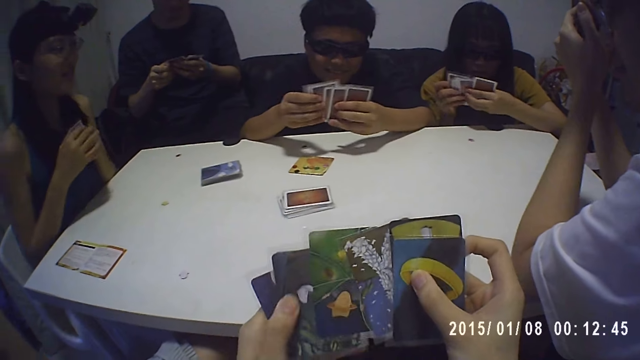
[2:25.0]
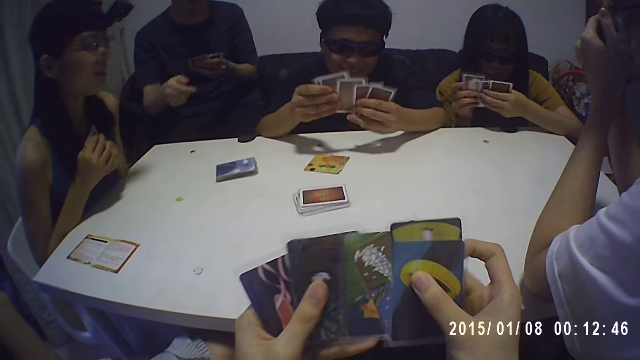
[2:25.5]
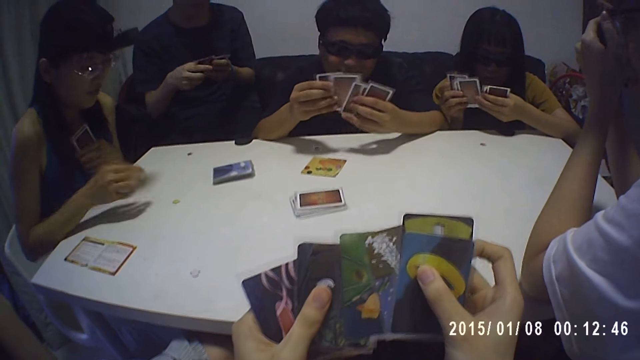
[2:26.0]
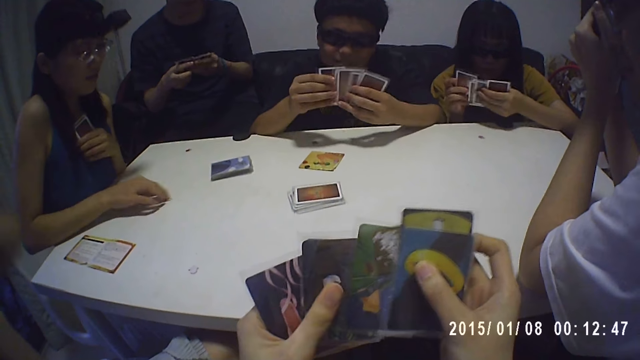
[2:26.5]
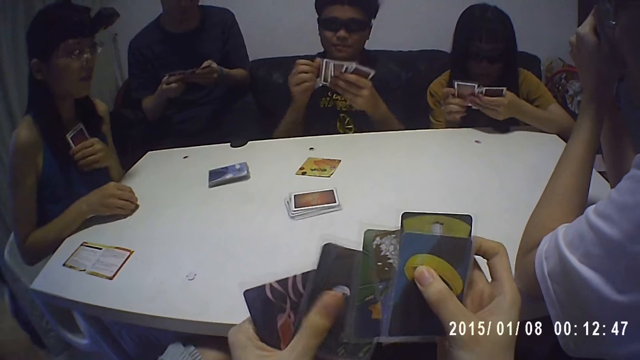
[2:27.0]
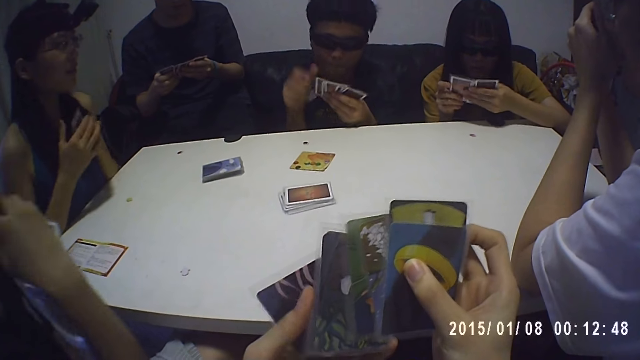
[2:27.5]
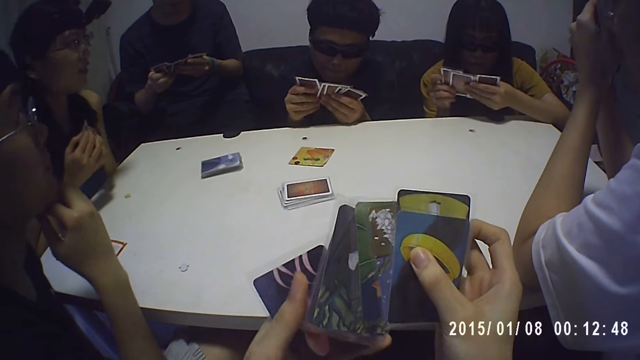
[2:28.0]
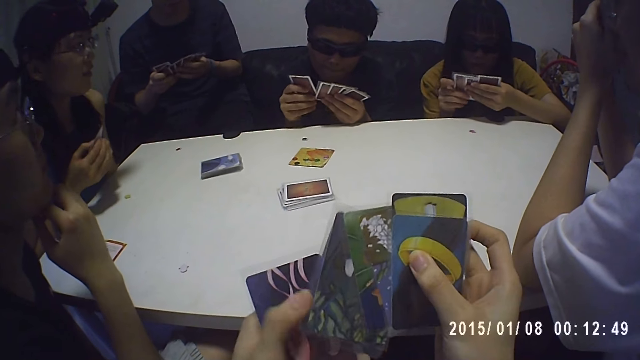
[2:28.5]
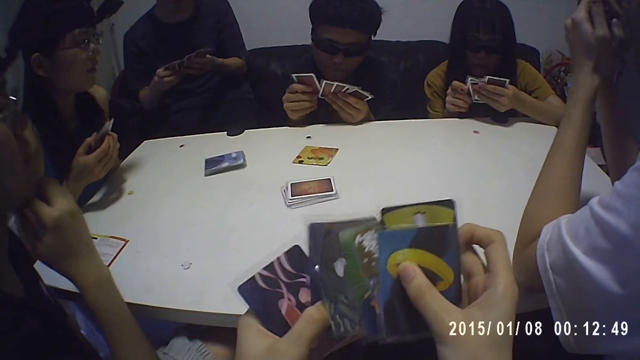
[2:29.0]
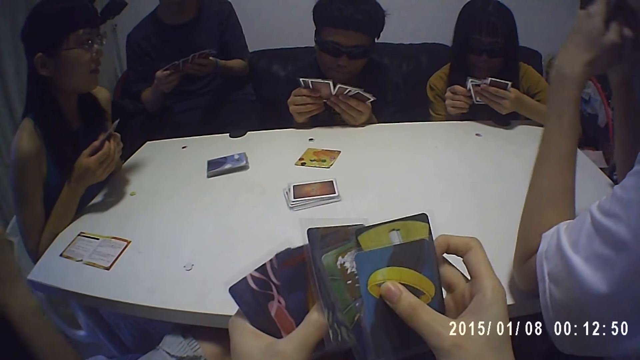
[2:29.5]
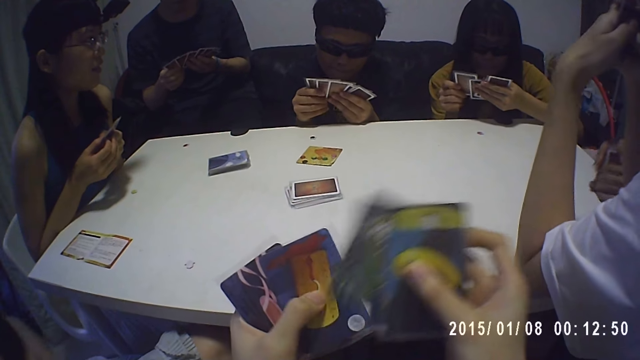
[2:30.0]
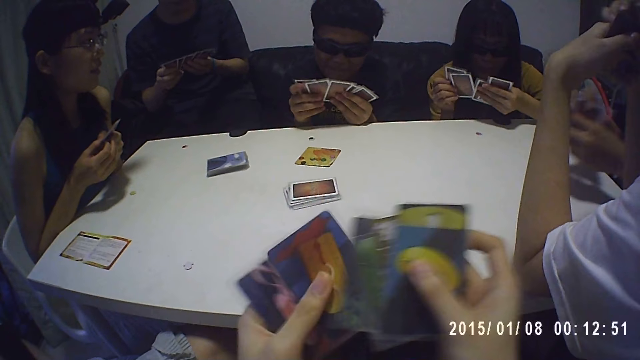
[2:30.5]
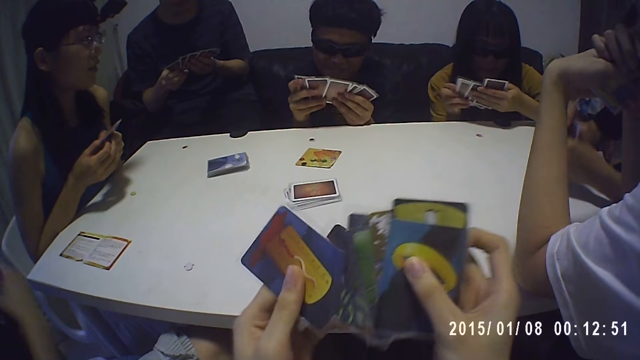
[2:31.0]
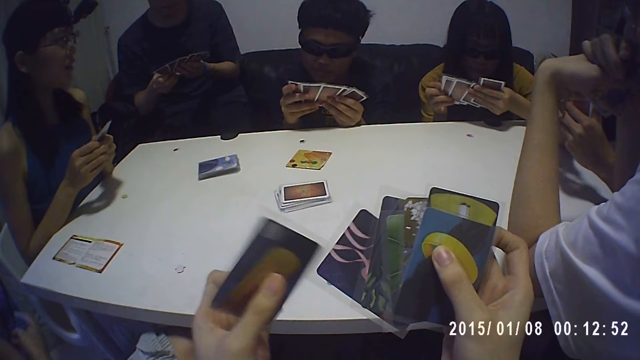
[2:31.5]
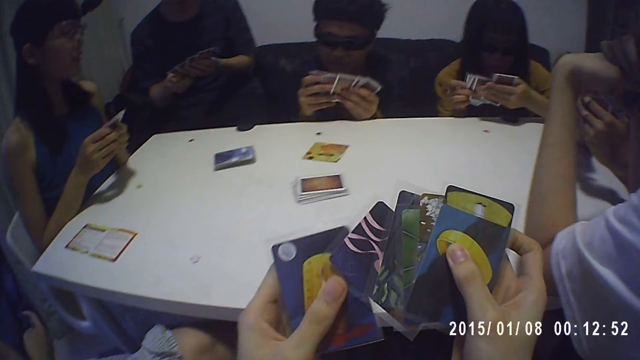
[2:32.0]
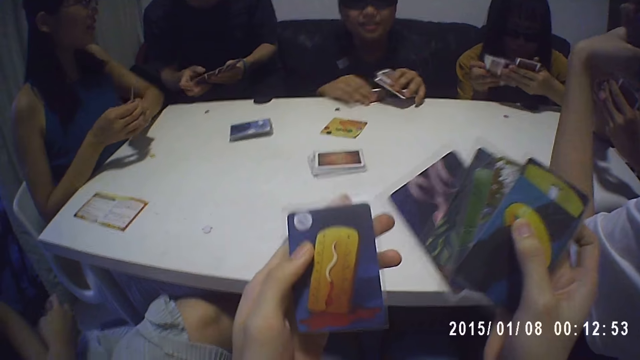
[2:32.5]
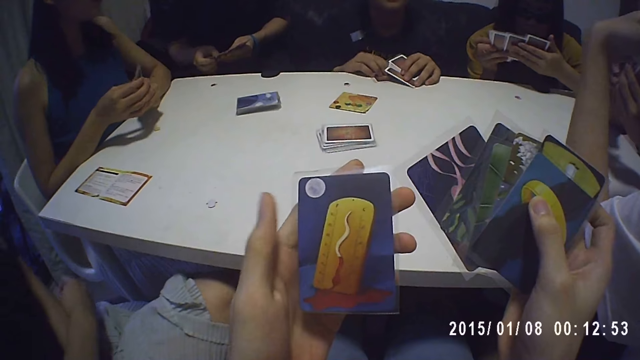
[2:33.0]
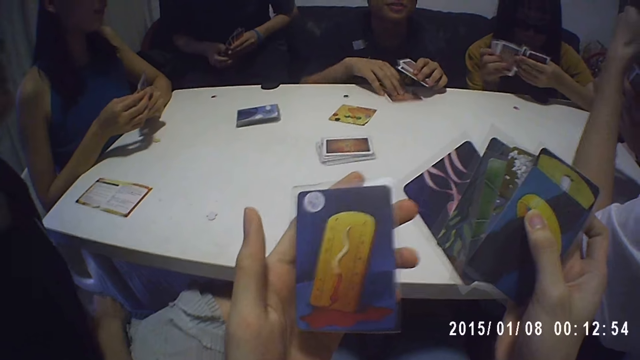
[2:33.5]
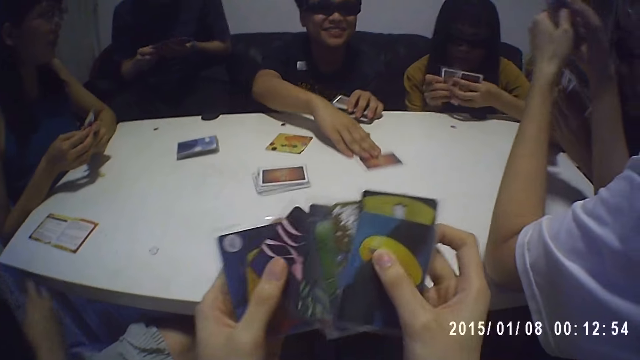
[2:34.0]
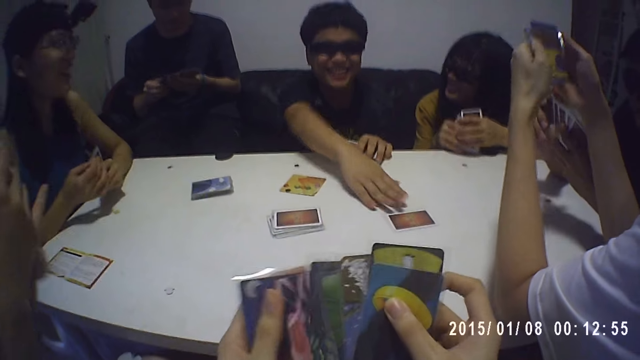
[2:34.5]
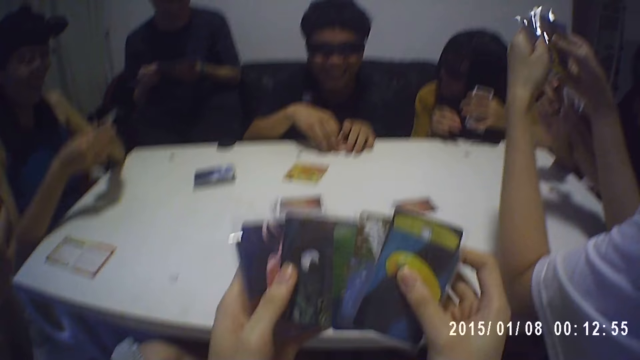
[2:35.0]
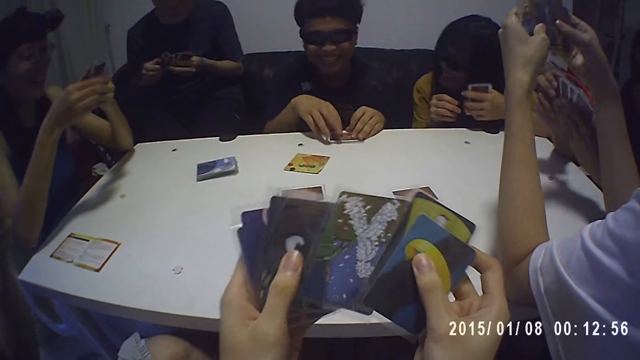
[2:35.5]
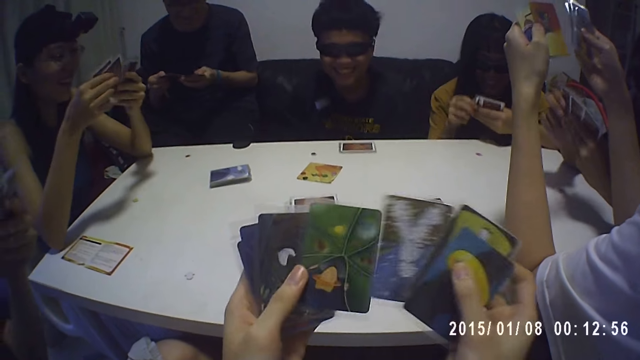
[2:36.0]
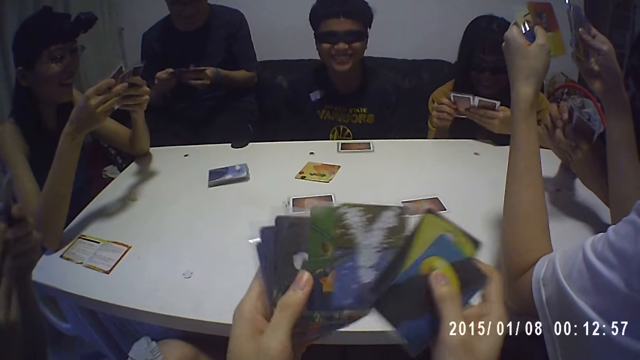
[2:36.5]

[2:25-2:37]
A girl moves a game seed on the table with her right hand. A boy drops a card in his hands on the table. The boy moves the card on the table. The boy interacts with the camera wearer, another girl, the first girl, another boy, a third boy, a third girl, and a fourth boy. The camera wearer scans through the cards in his hands.

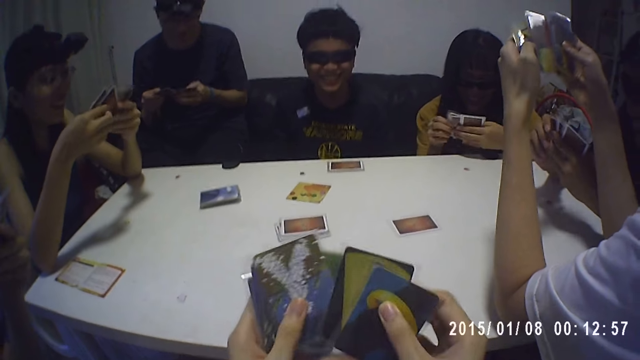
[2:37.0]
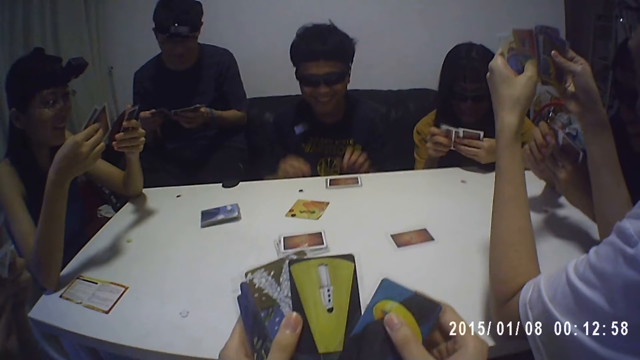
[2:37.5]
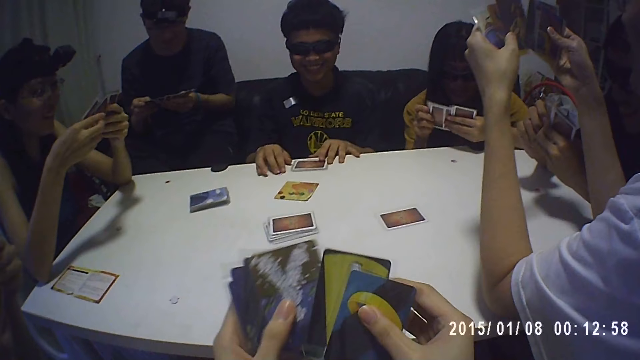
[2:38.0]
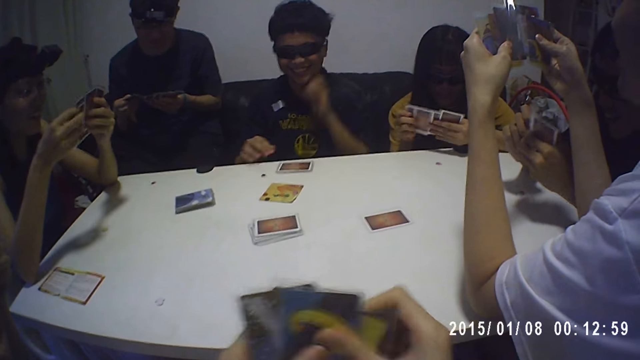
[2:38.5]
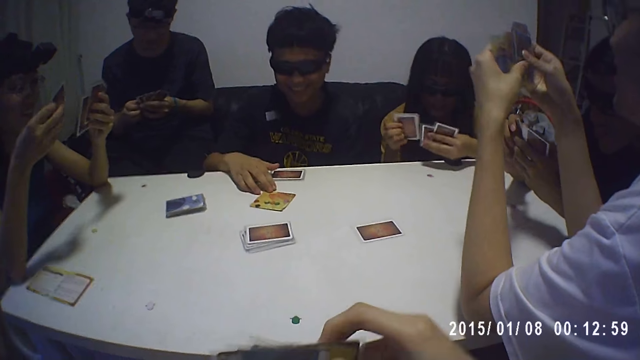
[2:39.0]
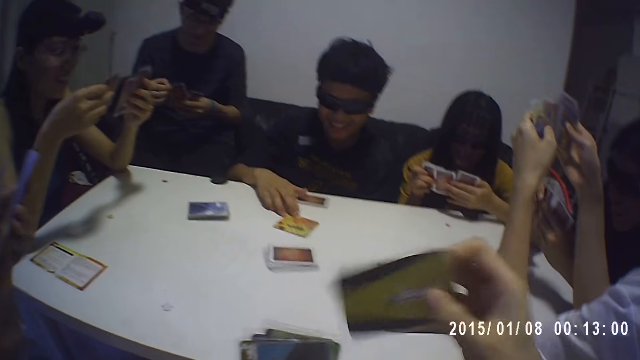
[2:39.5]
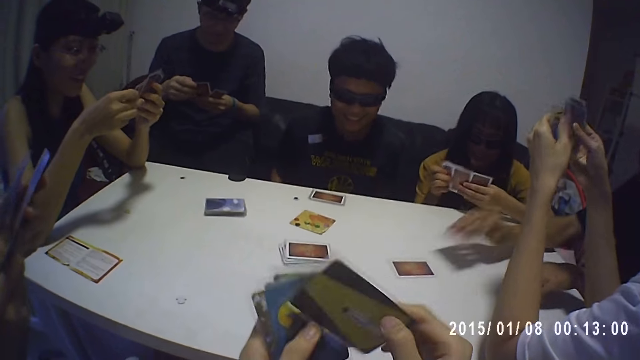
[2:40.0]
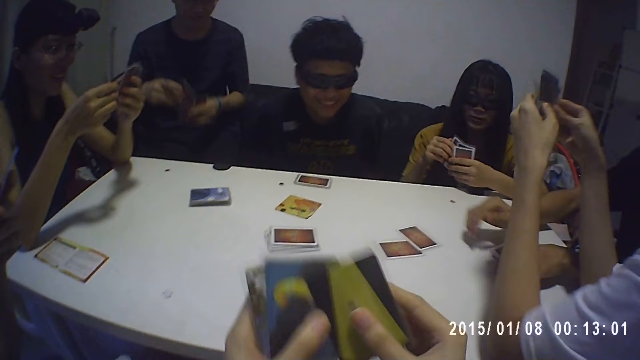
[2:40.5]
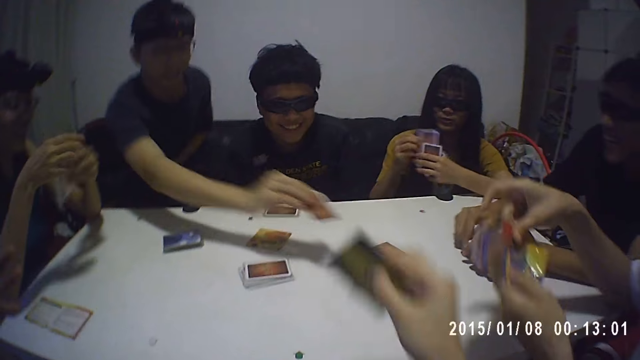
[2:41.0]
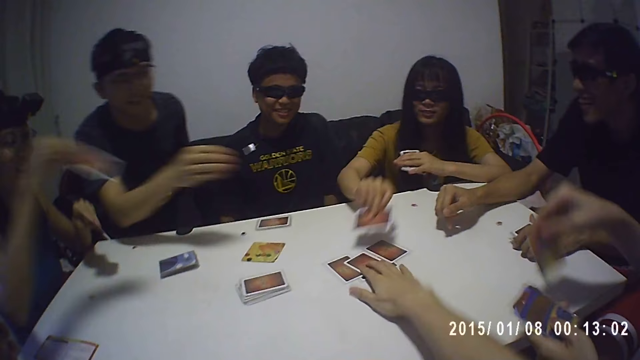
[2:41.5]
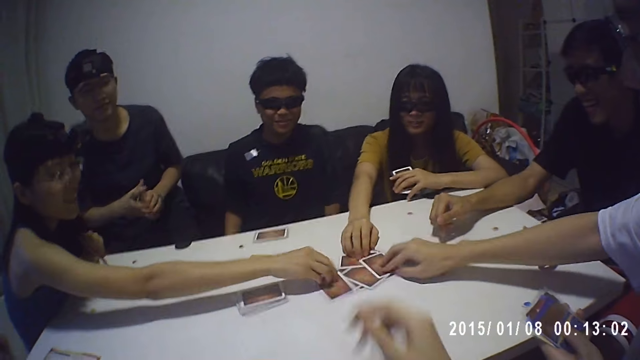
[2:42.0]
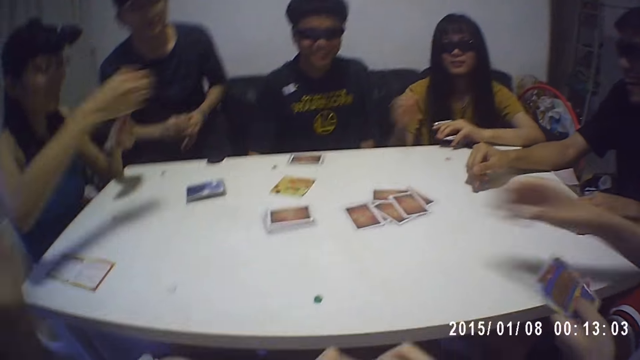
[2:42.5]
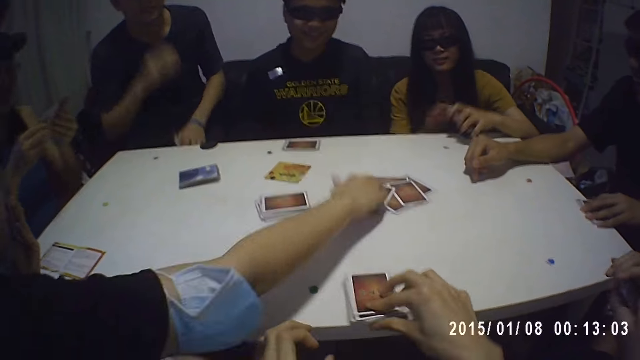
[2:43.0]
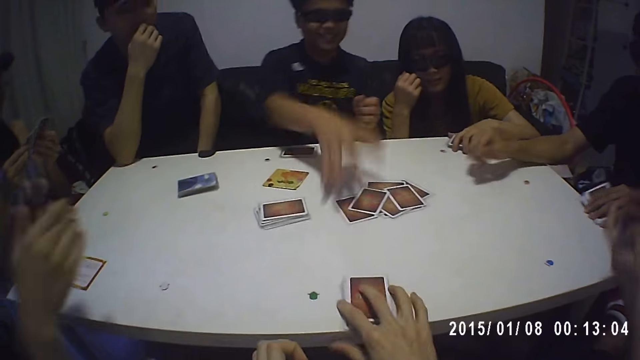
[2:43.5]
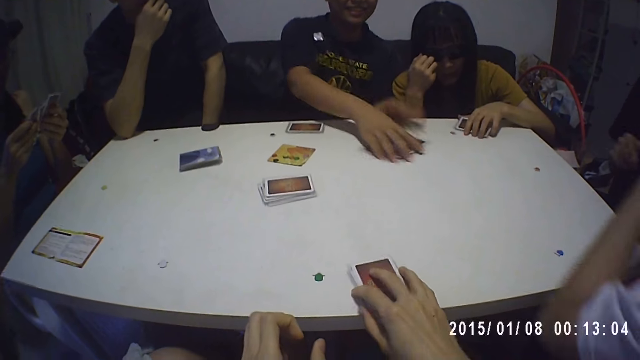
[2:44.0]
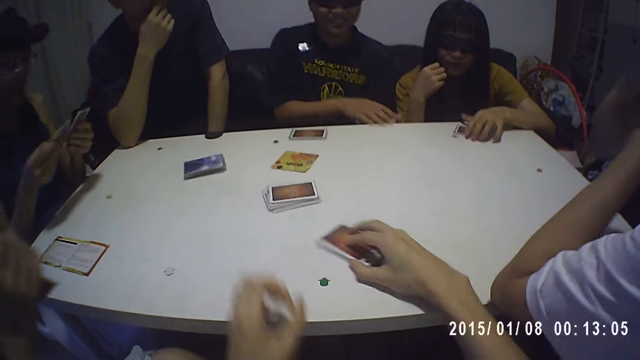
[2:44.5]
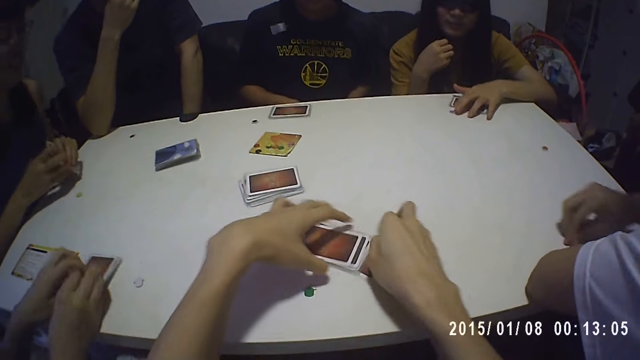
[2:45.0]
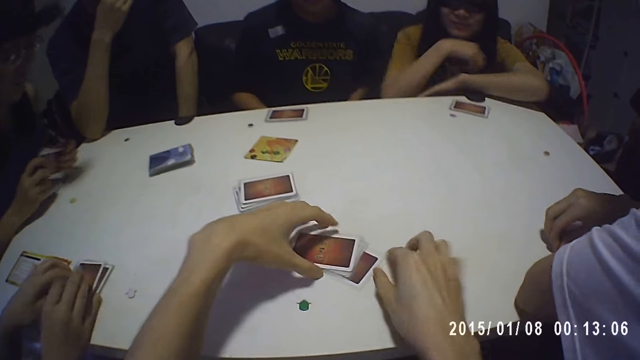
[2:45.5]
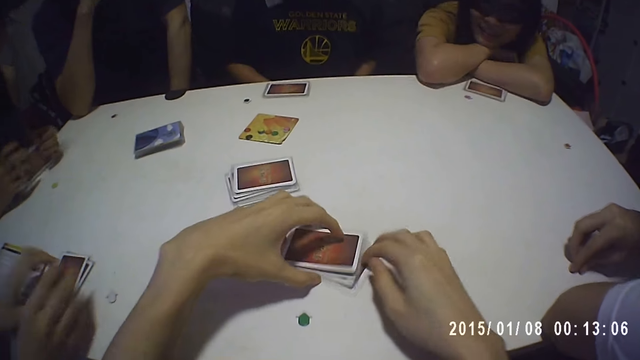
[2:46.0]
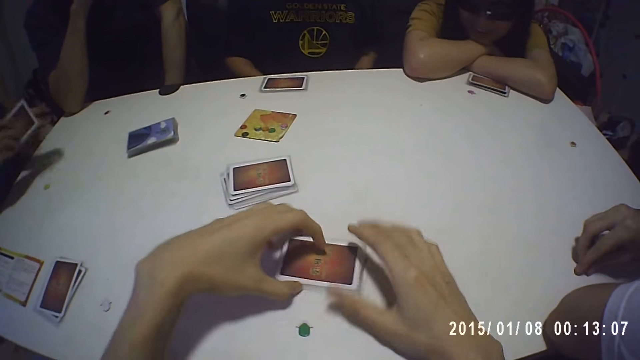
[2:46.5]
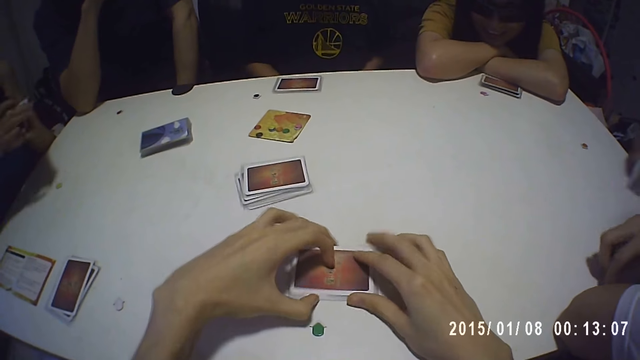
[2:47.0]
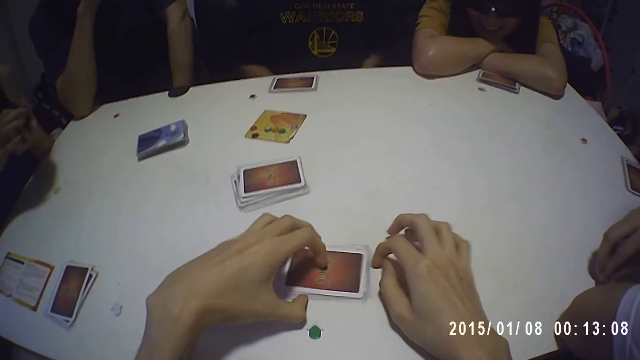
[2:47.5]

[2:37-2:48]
A boy touches the game paper on the table with his right hand. Another boy drops a card in his hands on the table. A third boy drops a card in his hands on the table. The camera wearer puts a card on the table with his right hand. A girl drops a card in her hands on the table. Another girl drops a card in her hands on the table. A fourth boy drops a card in his hands on the table. A third girl drops a card in her hands on the table. The first girl drops the cards in her hands on the table. The first boy picks some cards on the table with his right hand. The camera wearer puts the other cards on the table with both his hands. He moves some cards on the table with his hands. The second girl drops the cards in her hands on the table. The camera wearer arranges some cards on the table with his hands.
